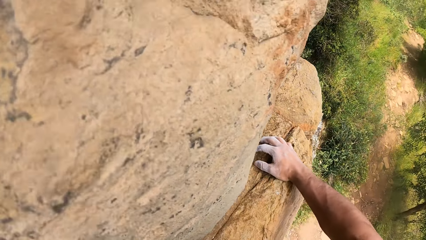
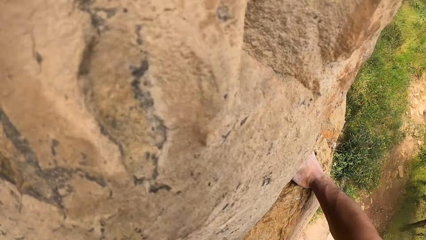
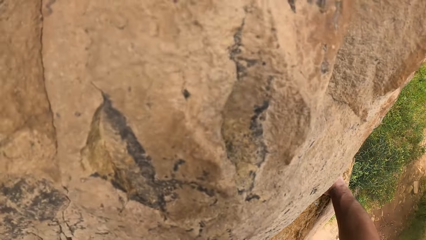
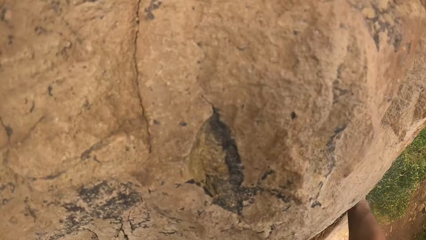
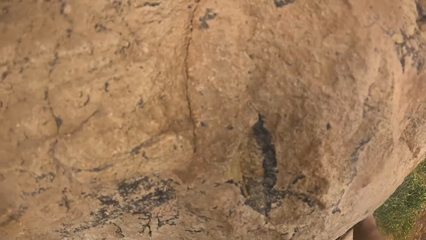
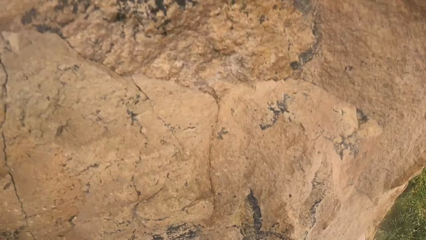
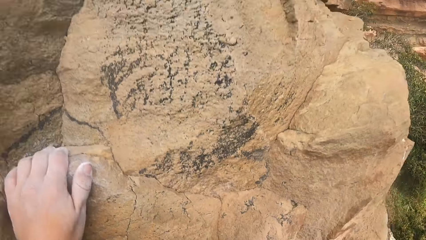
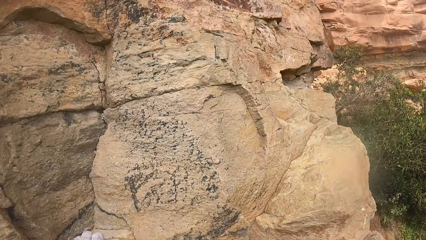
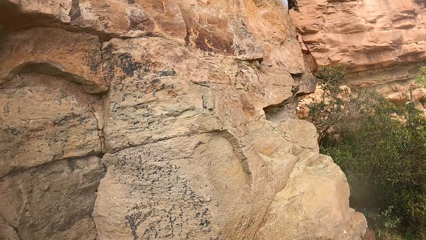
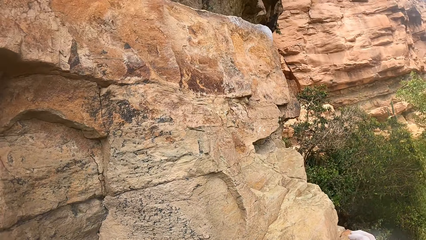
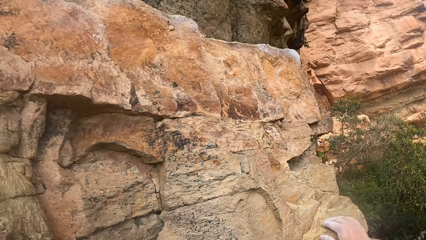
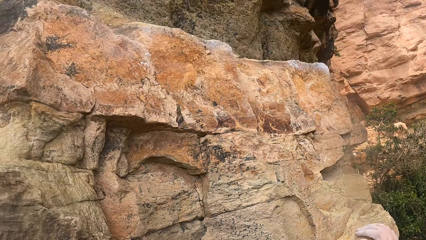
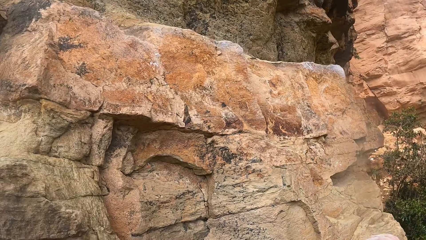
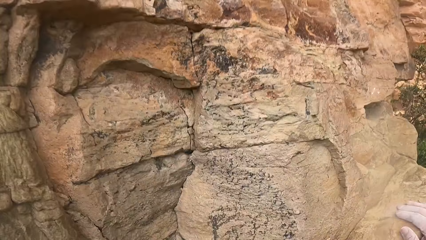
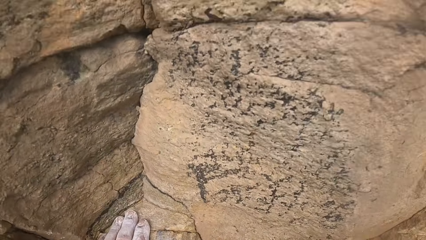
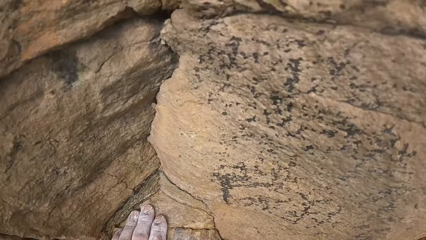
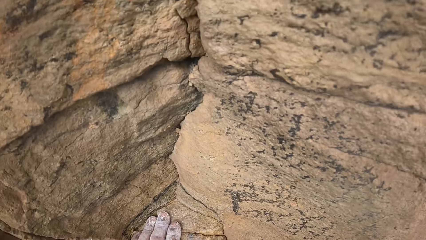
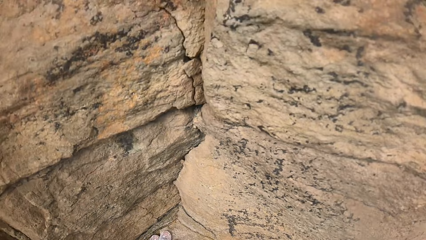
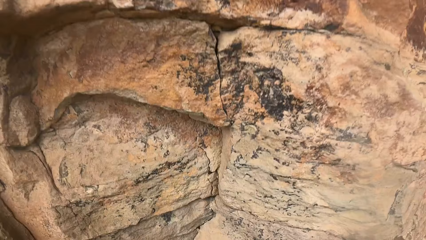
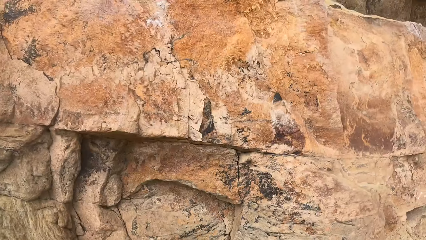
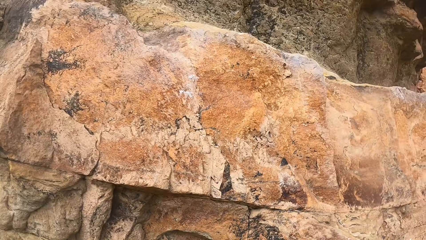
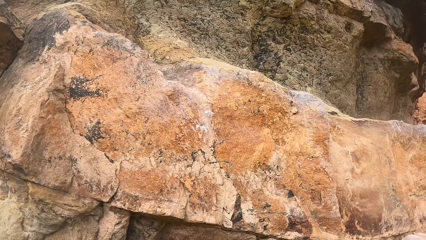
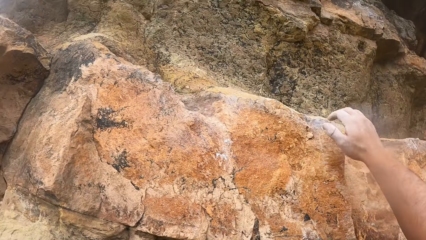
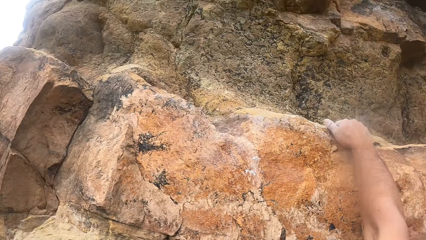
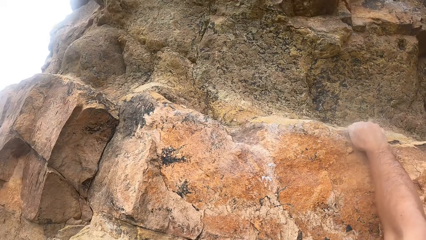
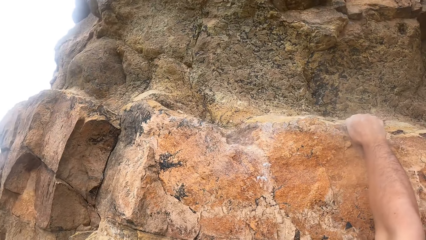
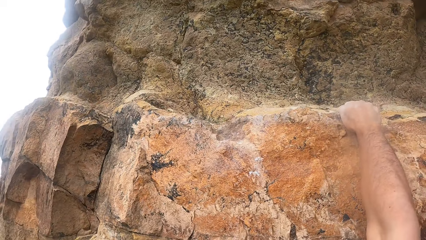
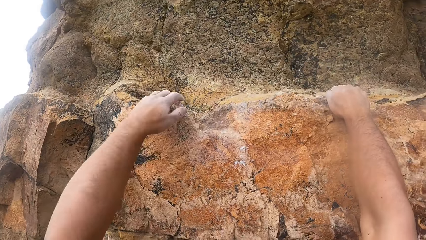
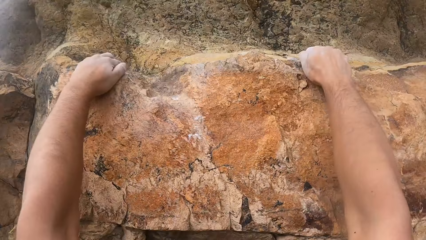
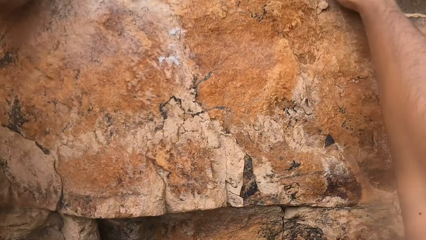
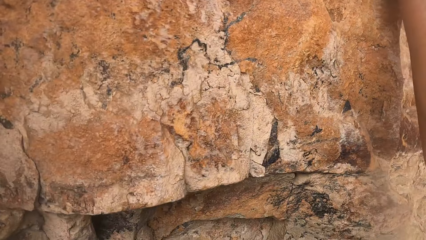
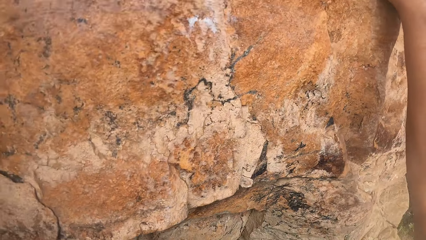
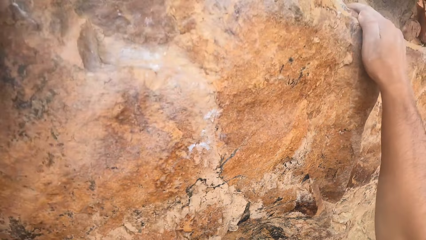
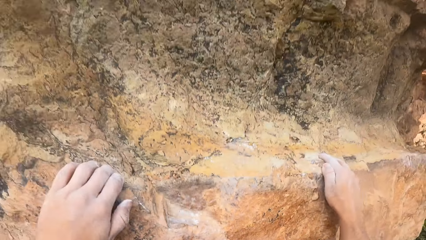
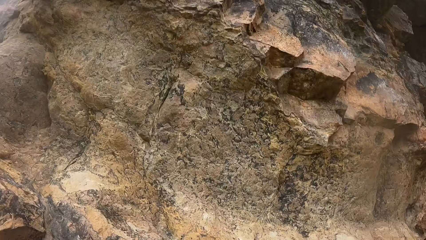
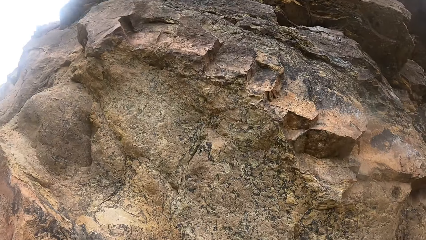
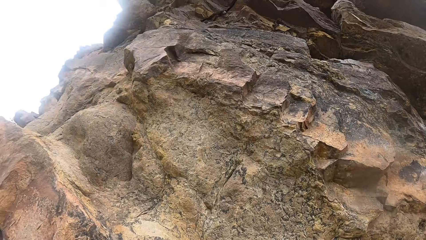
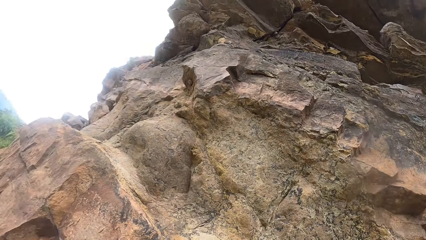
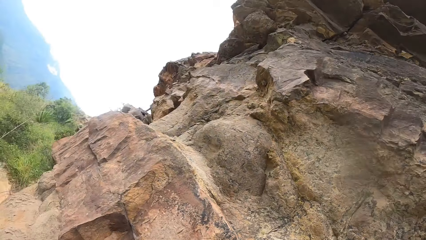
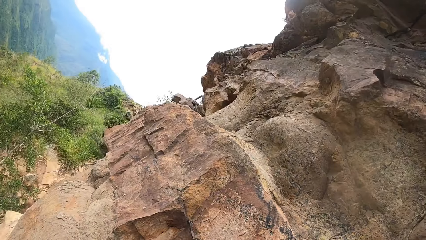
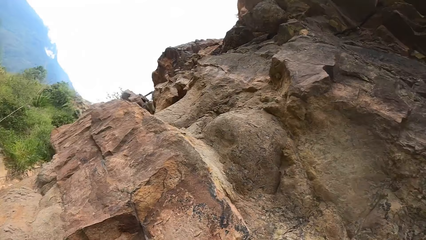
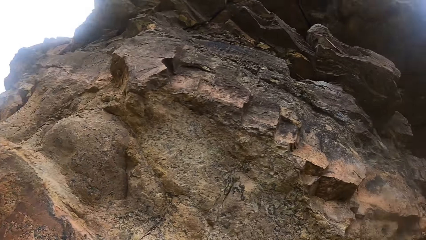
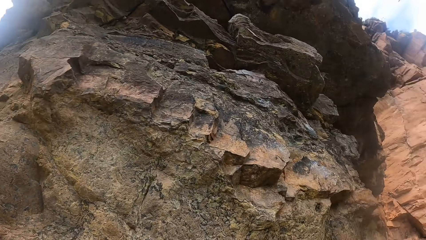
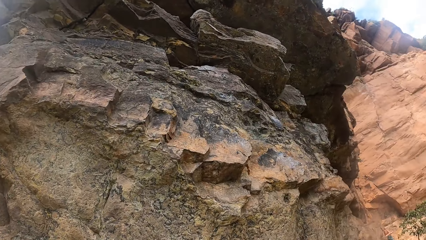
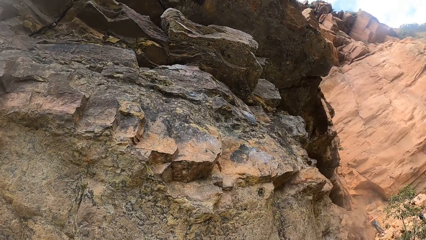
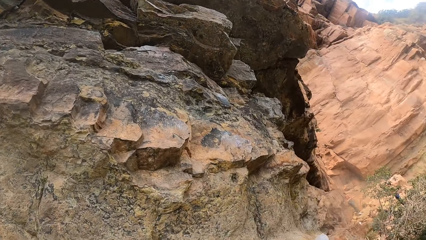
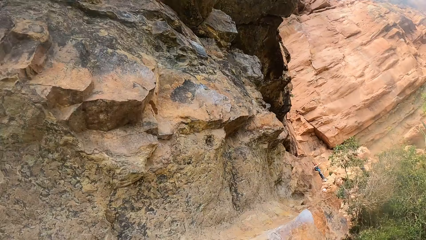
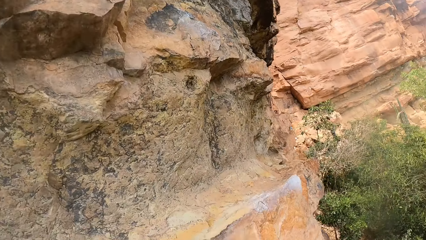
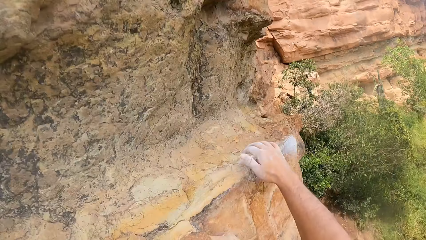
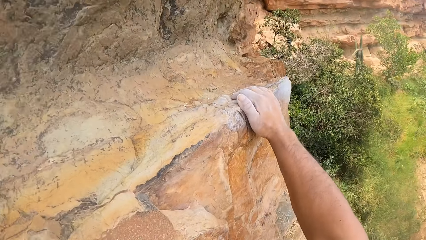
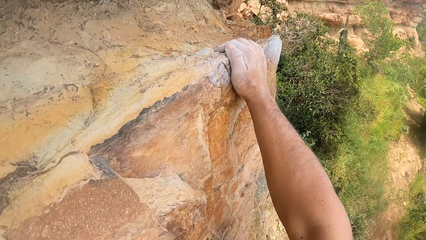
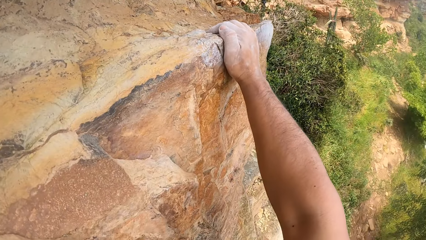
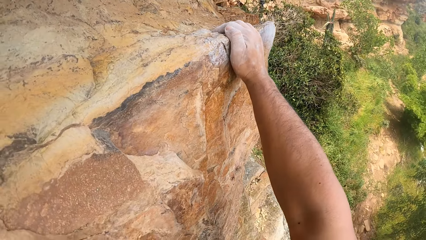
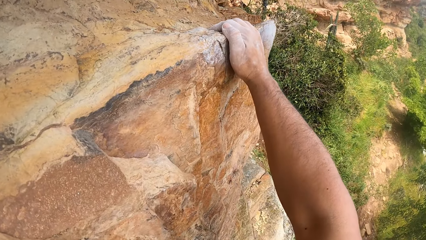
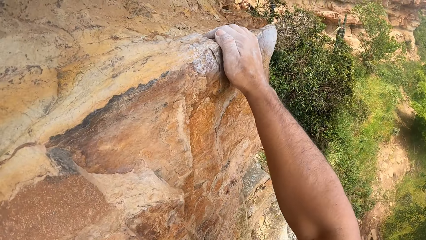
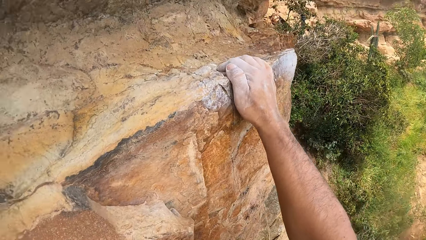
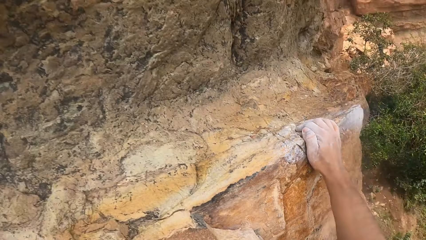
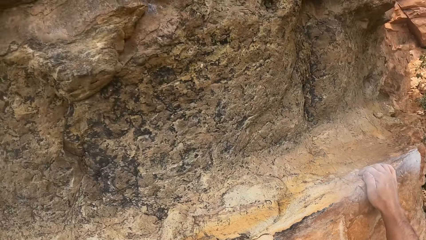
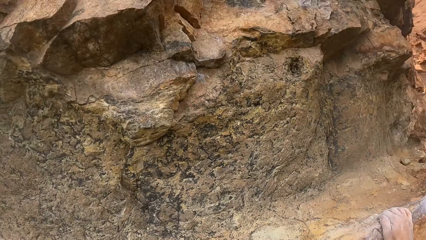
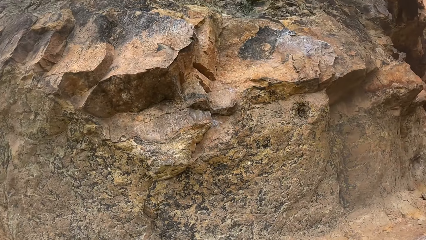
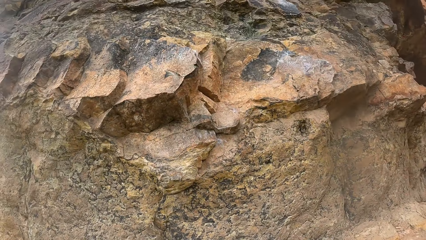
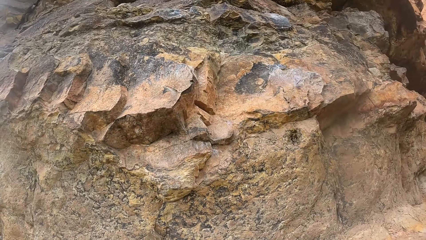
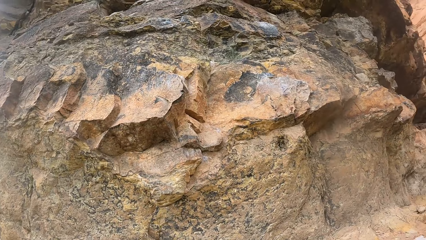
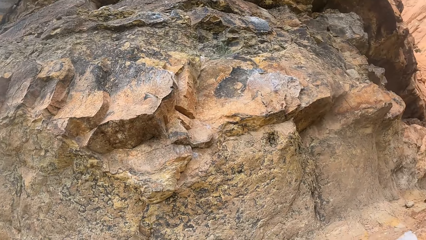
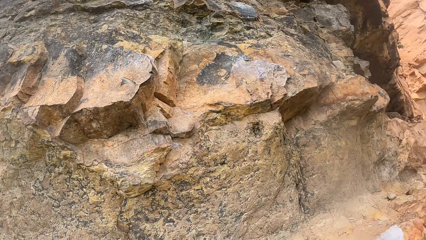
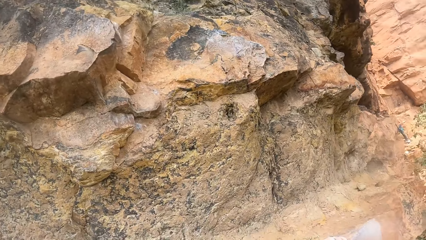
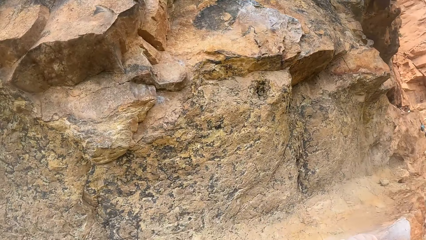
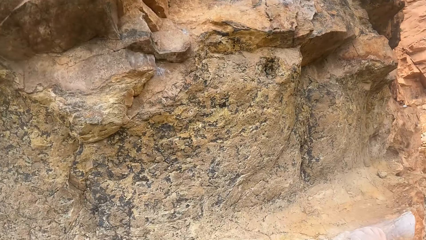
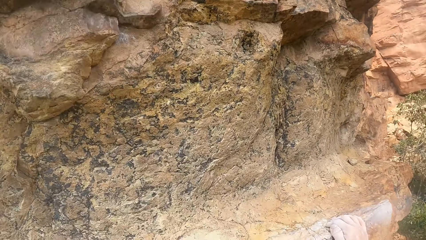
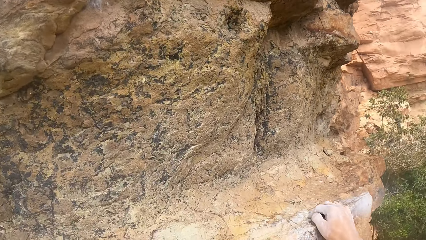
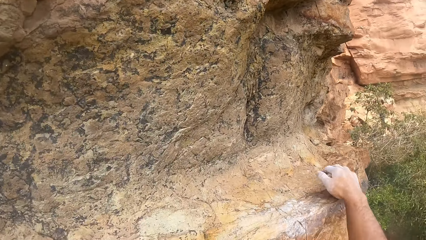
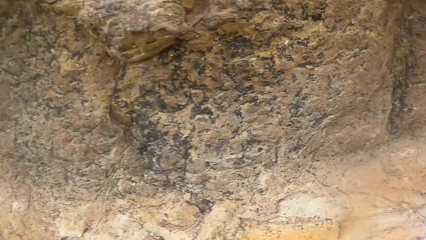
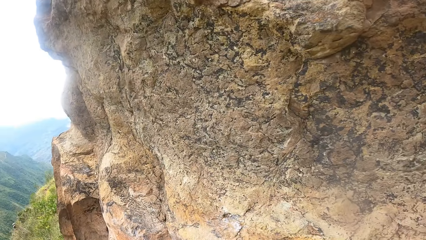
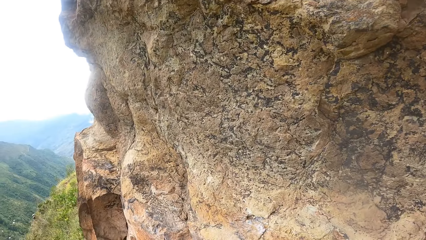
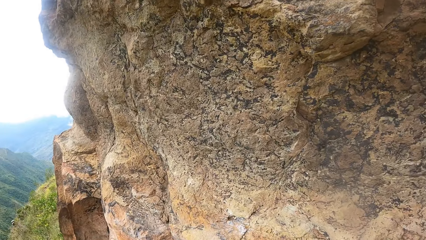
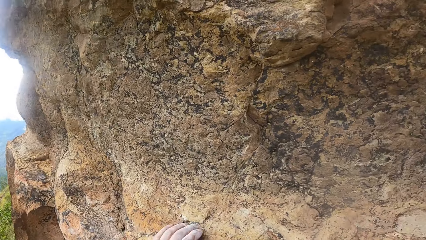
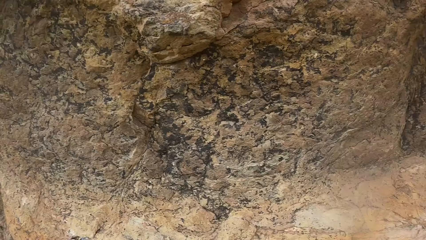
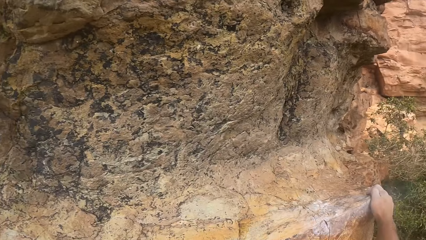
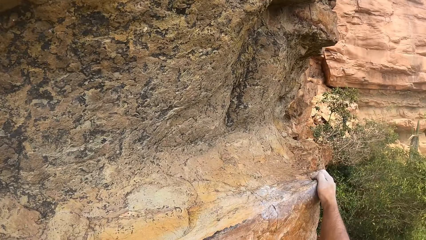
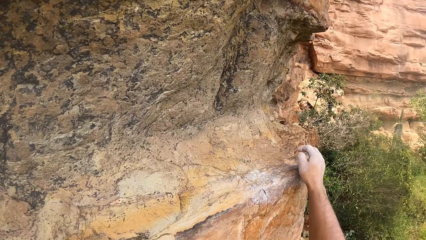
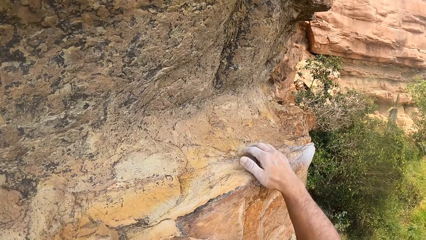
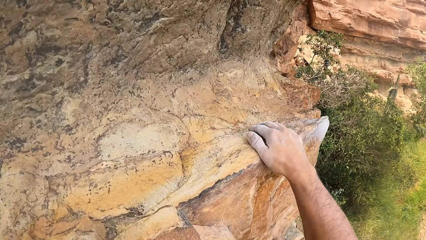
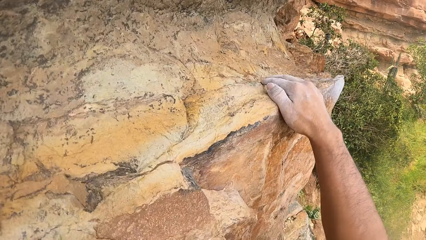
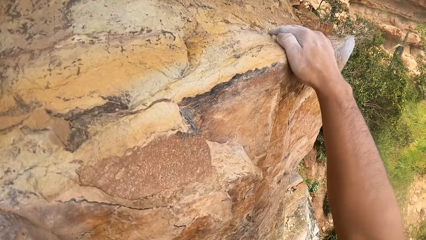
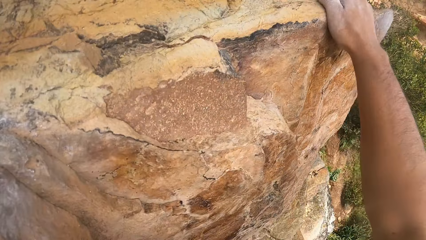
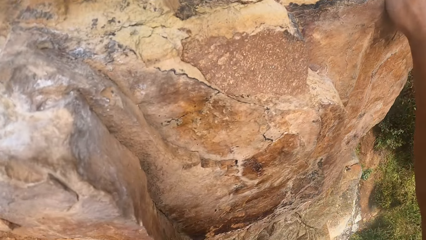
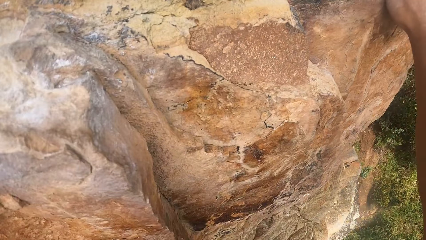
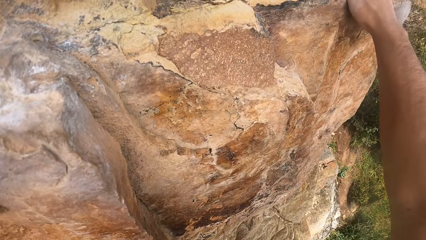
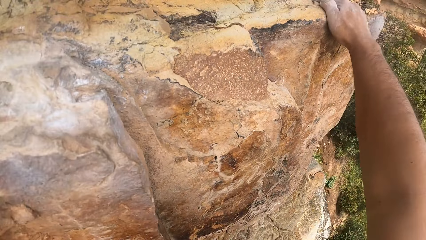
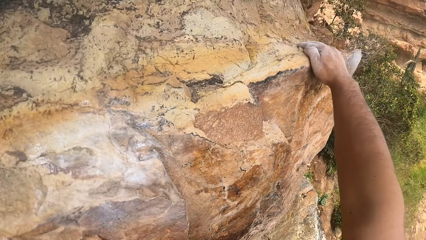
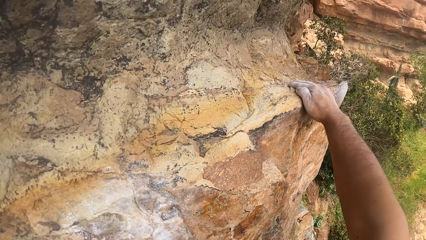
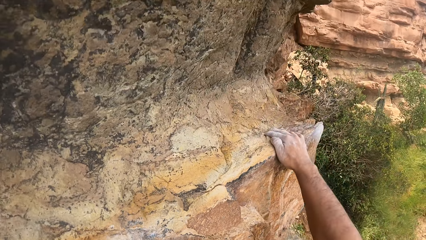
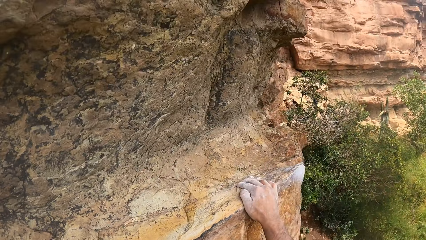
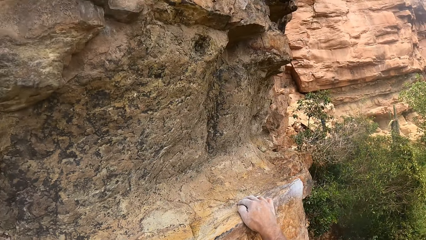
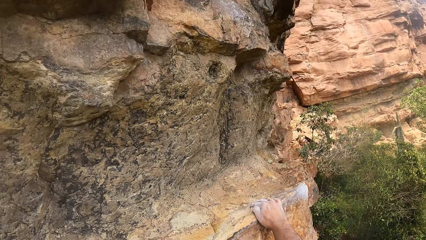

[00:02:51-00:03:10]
The camera wearer looks down around a rock. They look up the rock. They grasp the rock with the right hand. They grasp the rock with the left hand. They look around. They look up the rock. They grasp the rock with the right hand. They look down around the rock. They look up the rock. They look away in the horizon. They grasp the rock with the right hand. They move a hand around a mountain wall. They look around.
